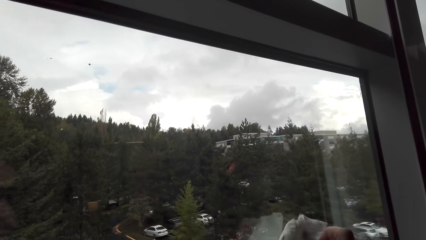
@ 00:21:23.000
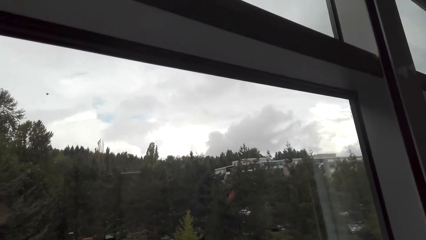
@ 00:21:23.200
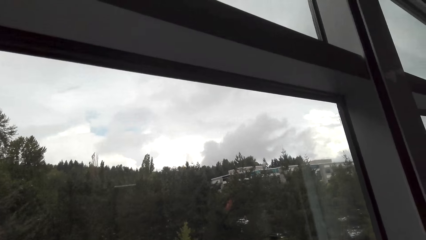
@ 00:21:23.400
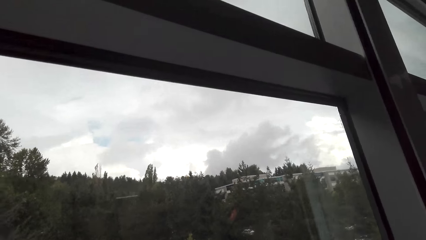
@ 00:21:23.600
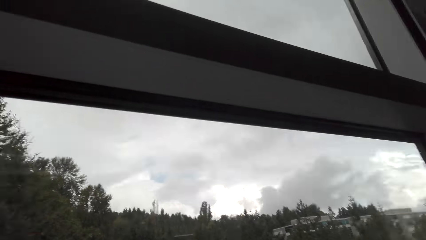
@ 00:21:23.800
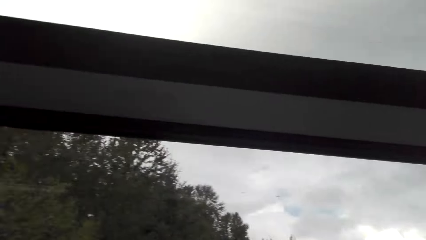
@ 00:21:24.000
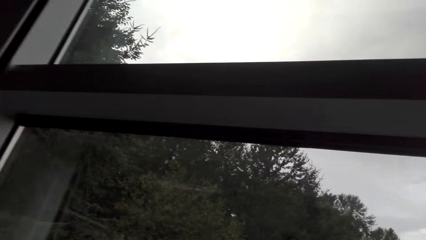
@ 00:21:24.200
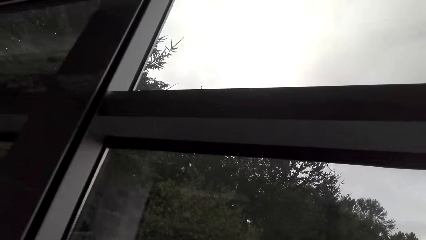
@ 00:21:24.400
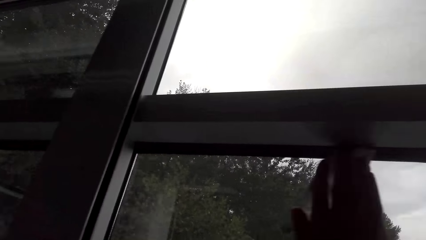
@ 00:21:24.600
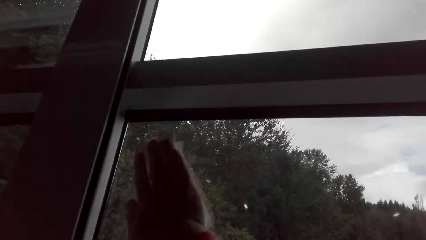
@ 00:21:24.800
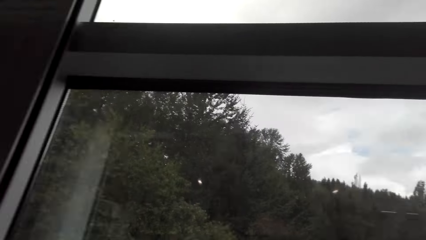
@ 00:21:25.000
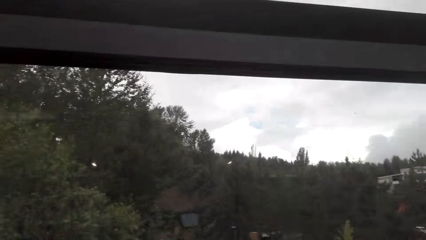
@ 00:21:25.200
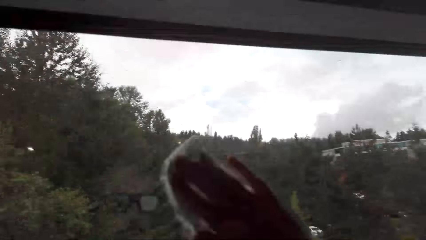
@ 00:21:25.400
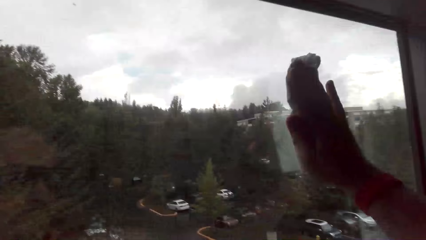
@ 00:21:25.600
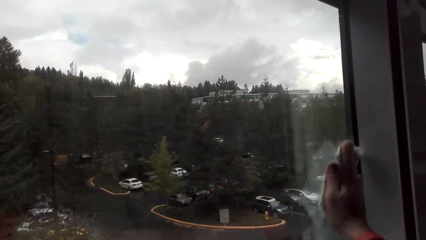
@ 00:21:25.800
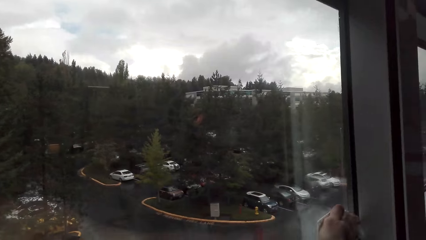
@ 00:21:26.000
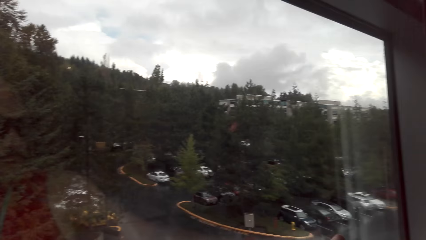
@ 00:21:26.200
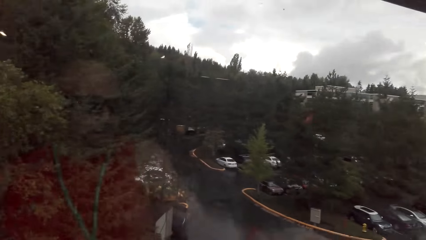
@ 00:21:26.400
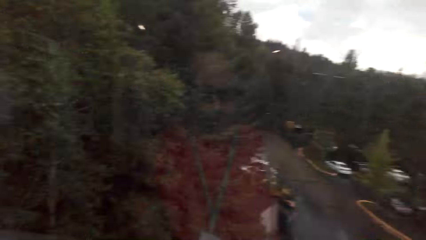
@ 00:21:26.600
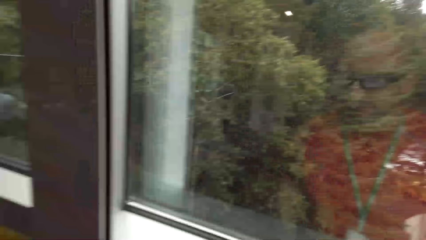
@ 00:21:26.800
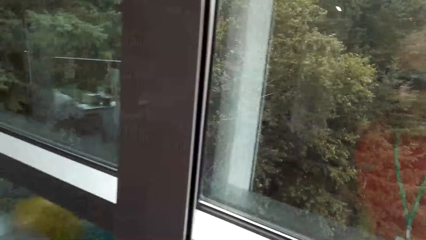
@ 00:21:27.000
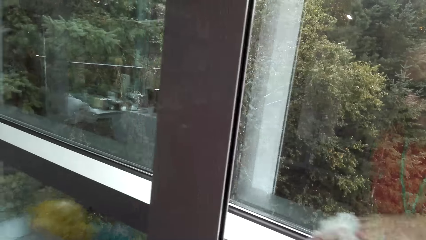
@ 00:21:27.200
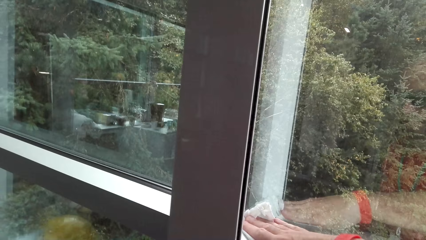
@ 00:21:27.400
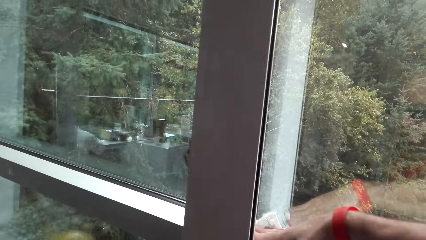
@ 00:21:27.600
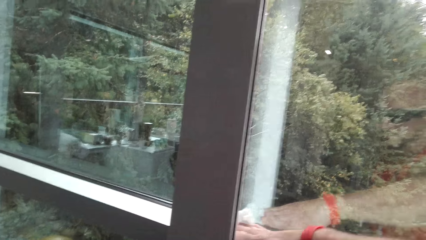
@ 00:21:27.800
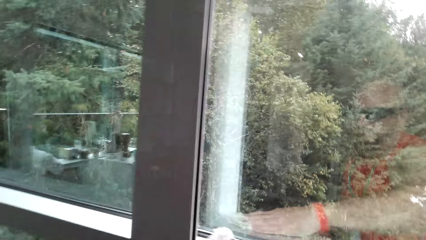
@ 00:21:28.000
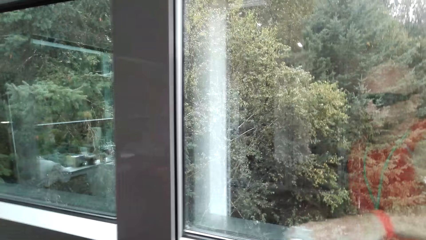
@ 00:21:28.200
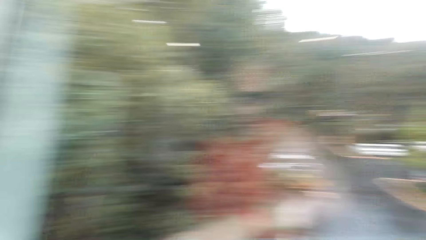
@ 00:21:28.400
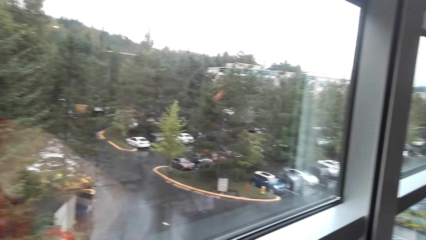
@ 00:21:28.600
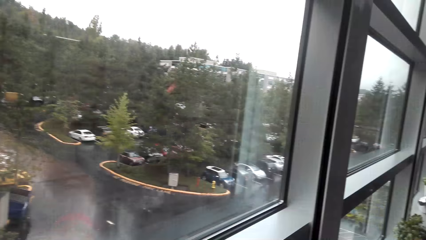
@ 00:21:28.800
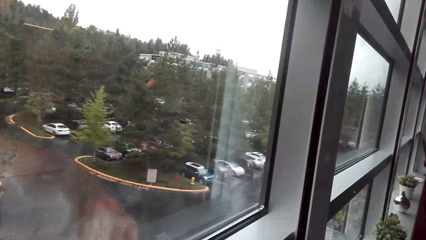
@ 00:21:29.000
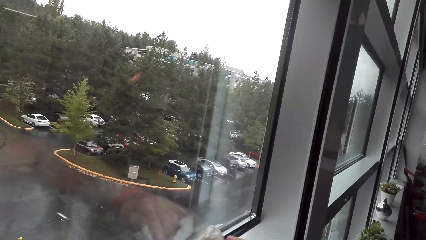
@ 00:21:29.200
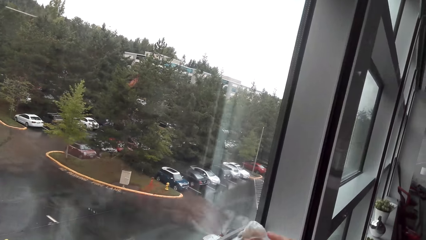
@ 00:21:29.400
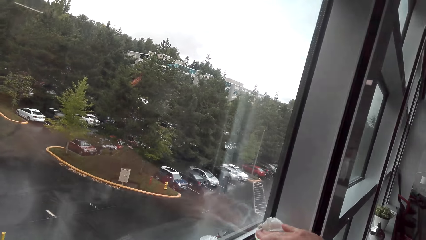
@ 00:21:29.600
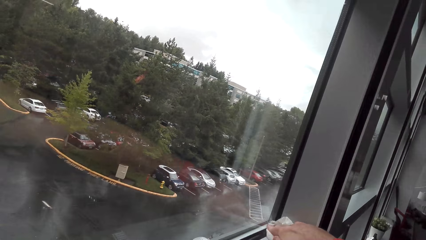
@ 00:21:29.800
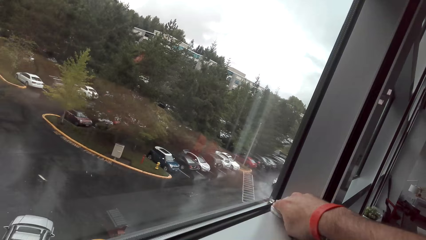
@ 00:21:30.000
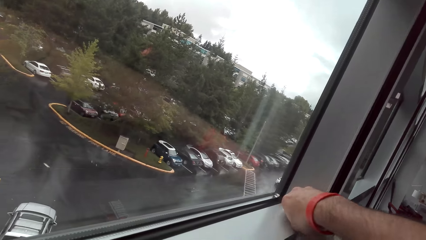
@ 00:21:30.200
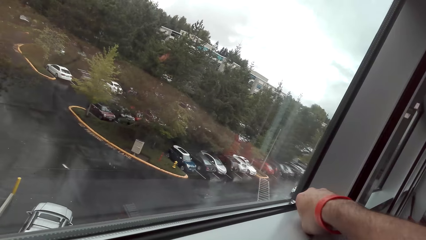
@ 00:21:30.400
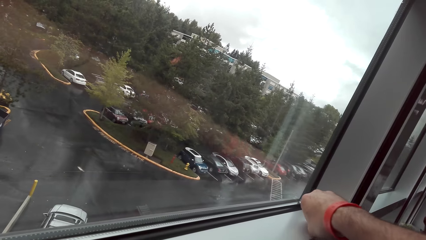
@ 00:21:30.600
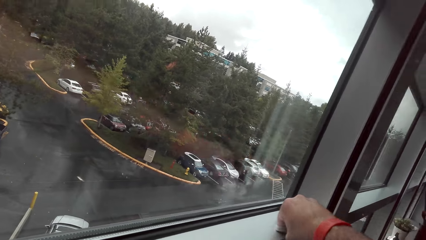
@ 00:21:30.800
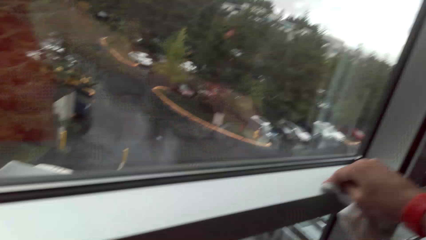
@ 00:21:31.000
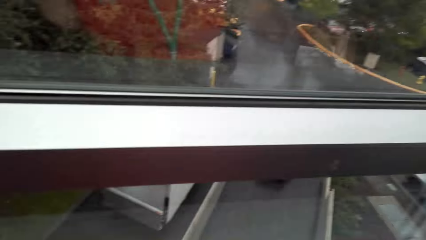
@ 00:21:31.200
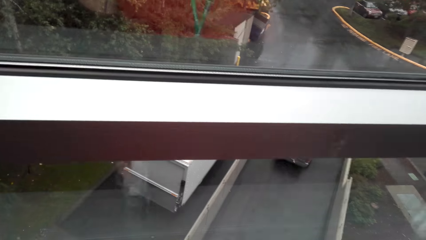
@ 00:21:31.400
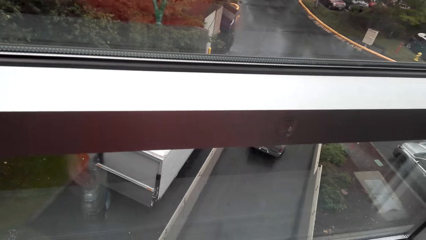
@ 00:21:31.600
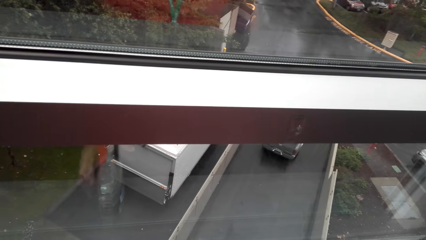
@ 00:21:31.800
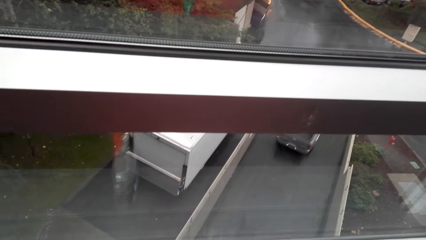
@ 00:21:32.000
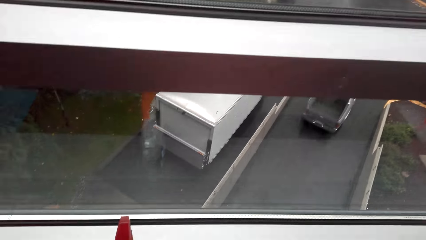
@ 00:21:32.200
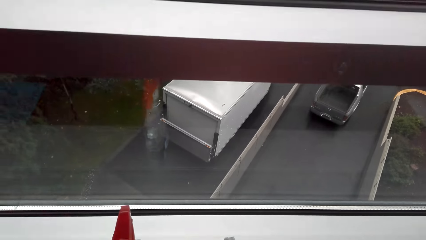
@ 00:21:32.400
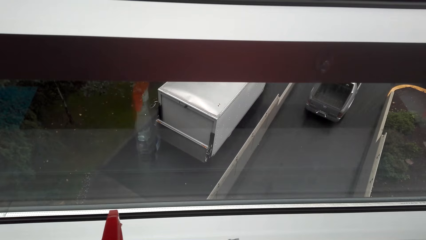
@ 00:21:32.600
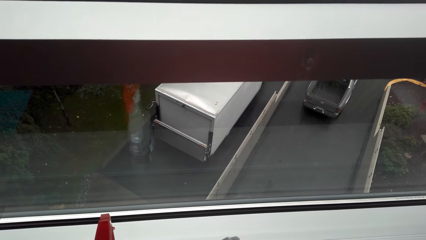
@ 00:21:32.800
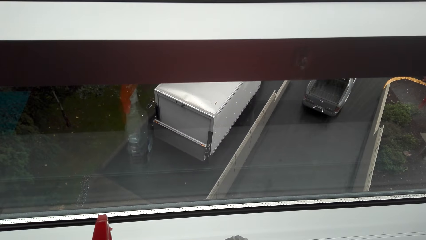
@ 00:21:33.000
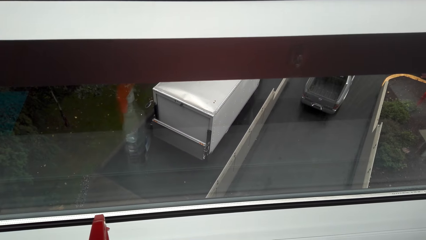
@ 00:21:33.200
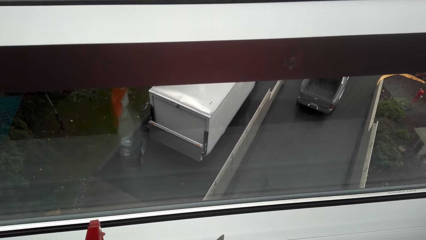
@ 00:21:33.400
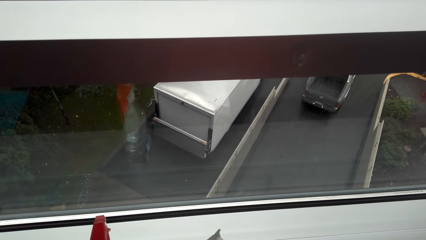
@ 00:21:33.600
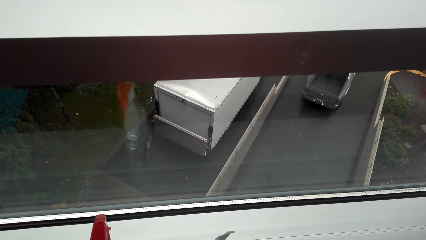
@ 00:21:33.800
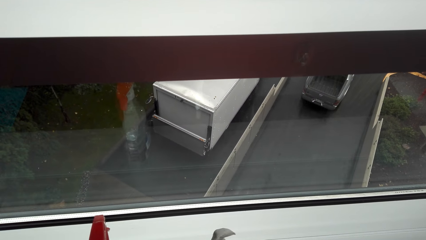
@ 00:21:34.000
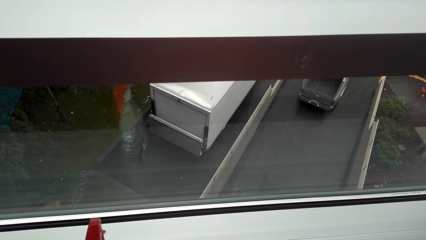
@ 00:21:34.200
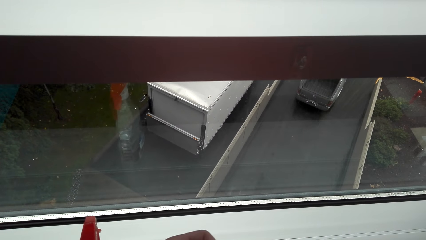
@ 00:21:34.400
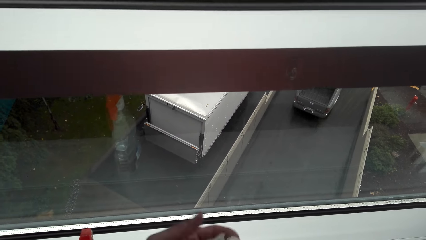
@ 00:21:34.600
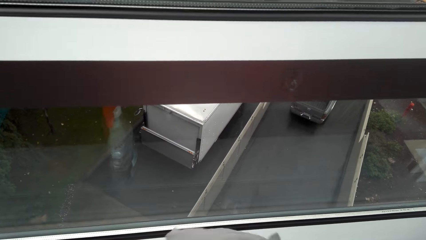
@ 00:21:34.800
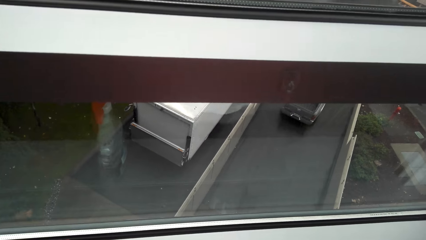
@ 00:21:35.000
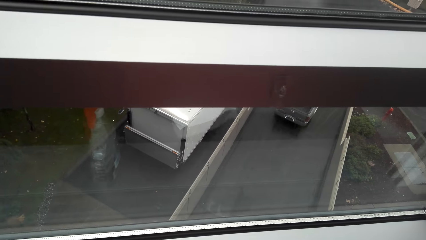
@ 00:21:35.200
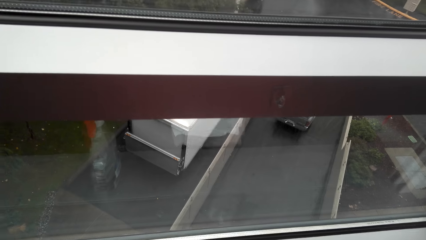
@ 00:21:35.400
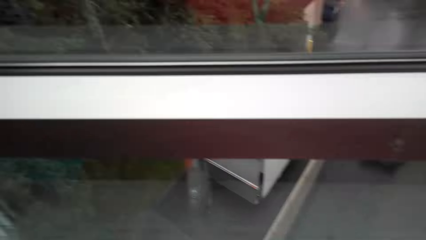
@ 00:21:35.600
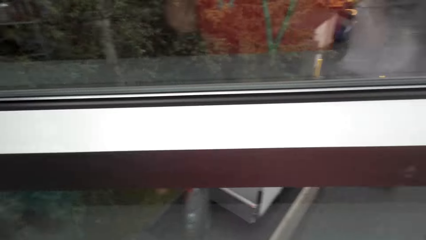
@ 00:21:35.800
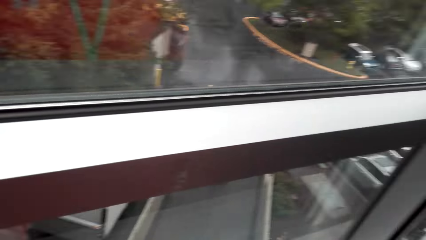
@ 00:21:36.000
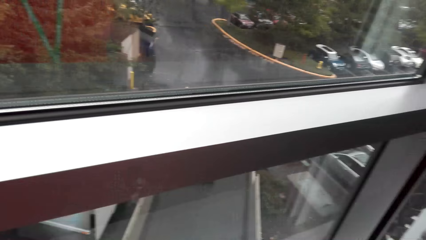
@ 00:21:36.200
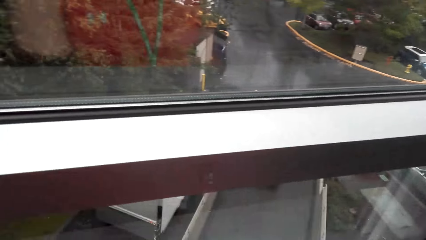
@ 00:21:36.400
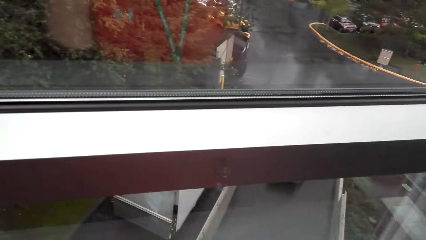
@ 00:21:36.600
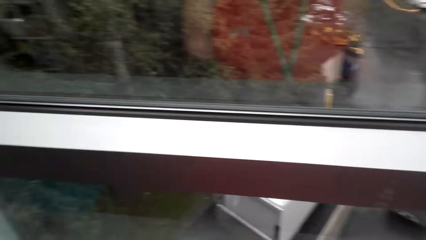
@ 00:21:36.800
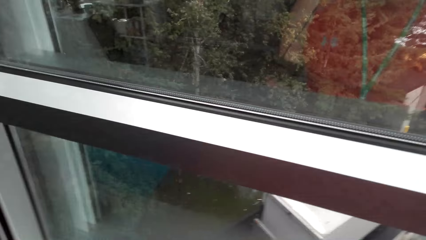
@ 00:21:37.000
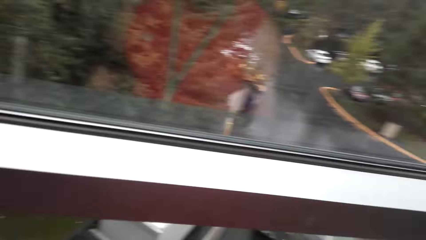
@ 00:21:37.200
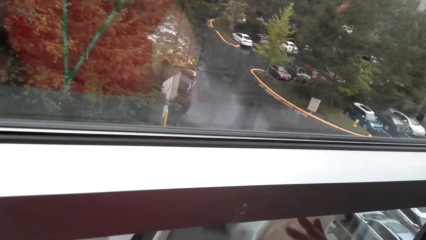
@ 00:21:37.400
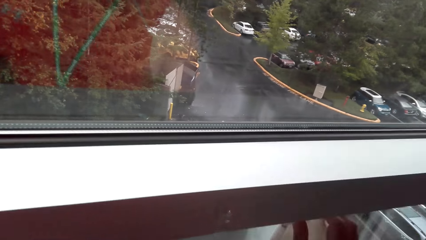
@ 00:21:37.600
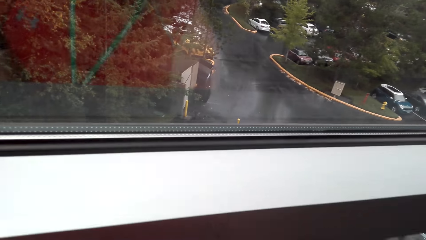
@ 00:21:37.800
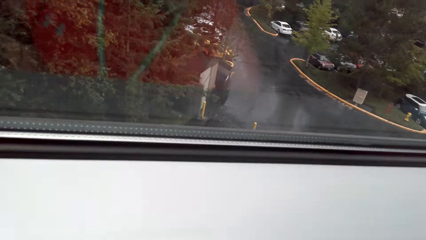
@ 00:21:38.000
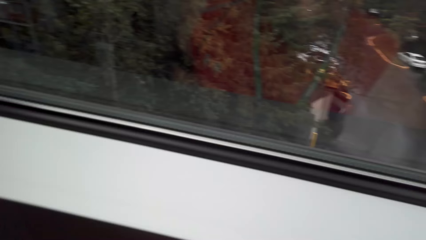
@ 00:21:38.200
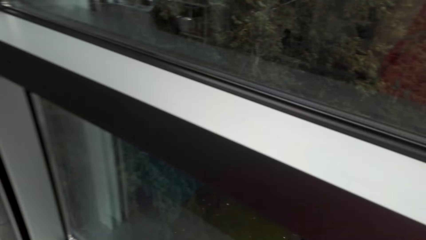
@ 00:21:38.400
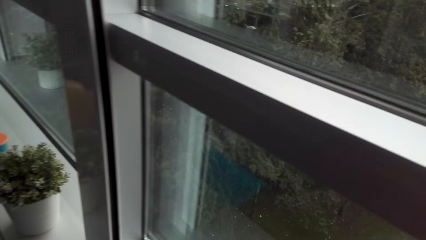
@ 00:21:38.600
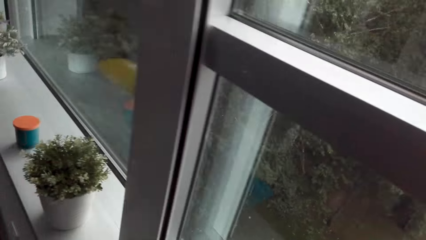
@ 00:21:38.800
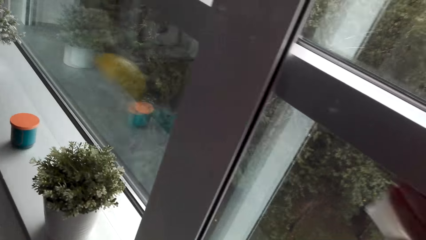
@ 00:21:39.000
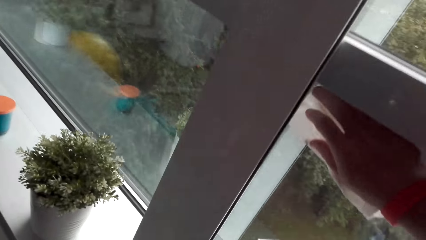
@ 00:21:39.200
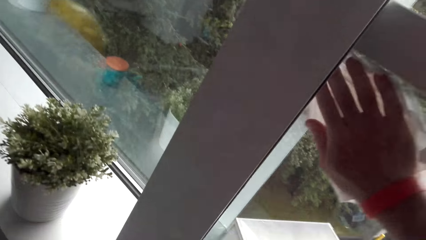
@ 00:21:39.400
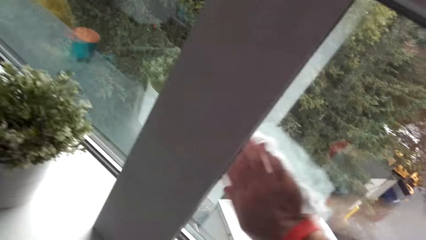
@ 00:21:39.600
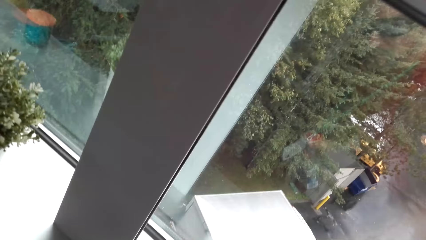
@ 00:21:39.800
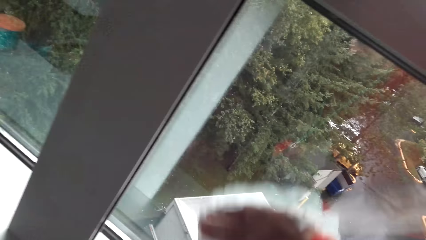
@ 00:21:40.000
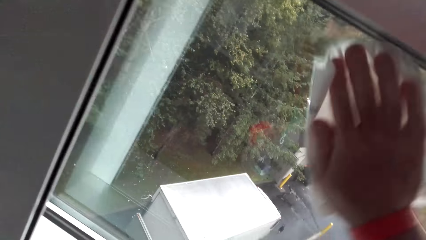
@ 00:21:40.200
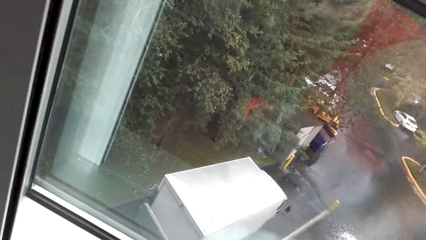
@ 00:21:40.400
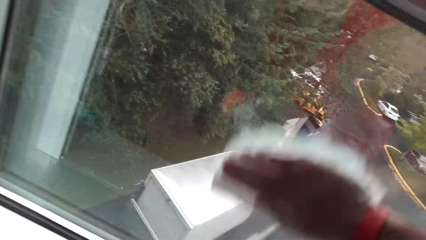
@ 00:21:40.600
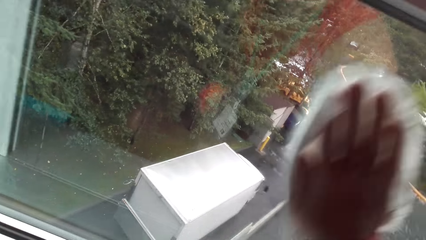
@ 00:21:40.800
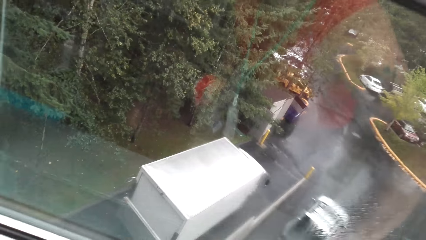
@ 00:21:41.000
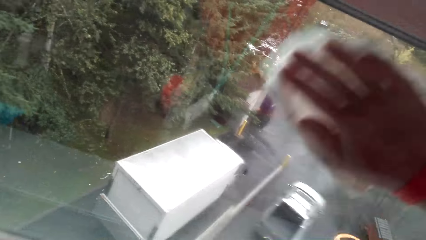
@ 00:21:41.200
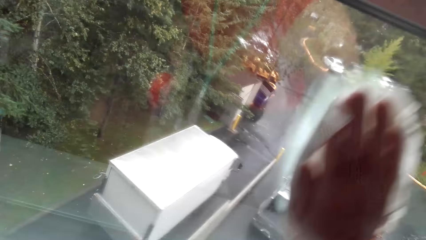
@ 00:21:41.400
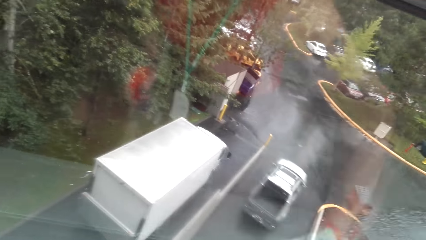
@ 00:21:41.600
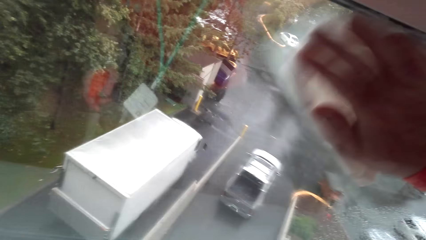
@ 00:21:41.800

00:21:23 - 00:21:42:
The camera wearer cleans across the window frame. They place the bottle on the surface. They fold the tissue. They spray detergent. They wipe the window pane.
